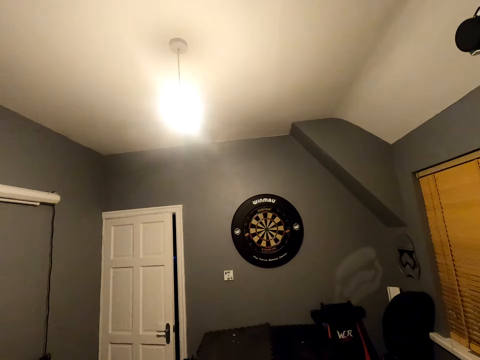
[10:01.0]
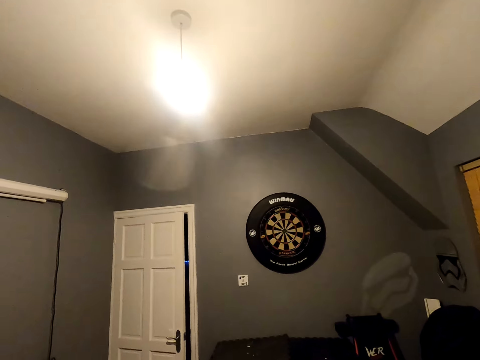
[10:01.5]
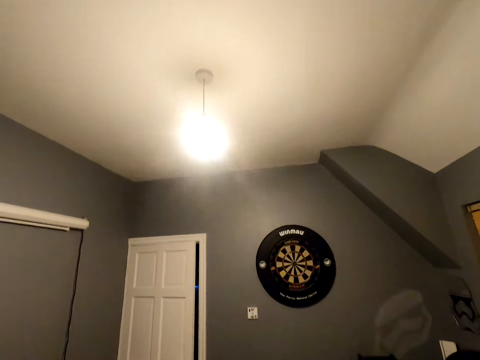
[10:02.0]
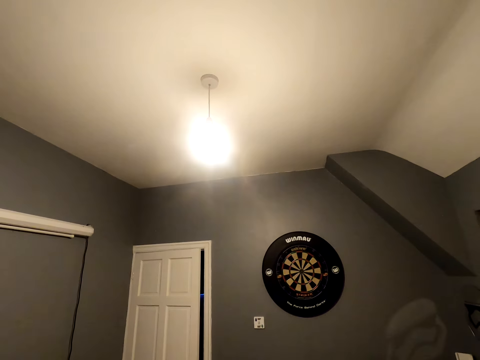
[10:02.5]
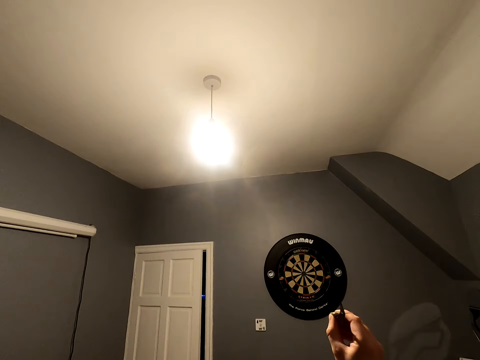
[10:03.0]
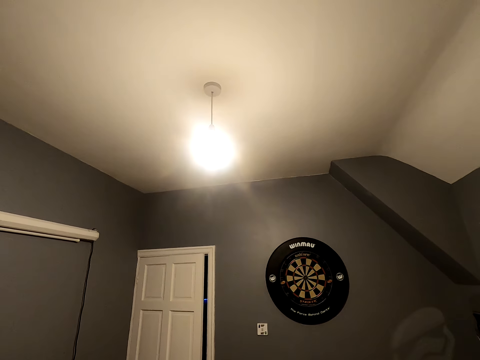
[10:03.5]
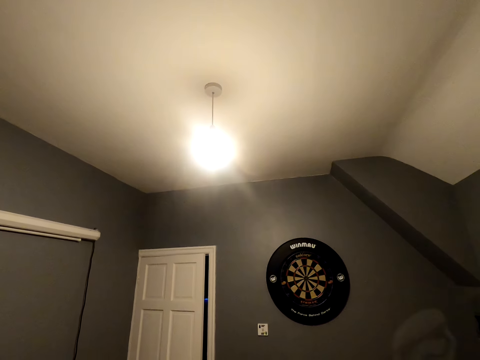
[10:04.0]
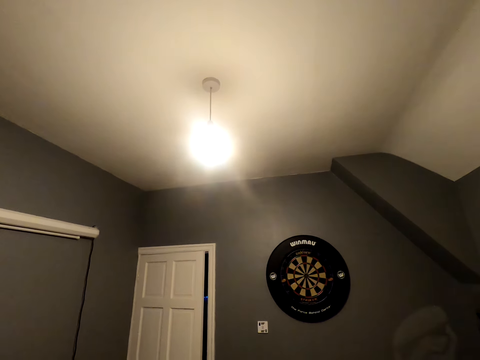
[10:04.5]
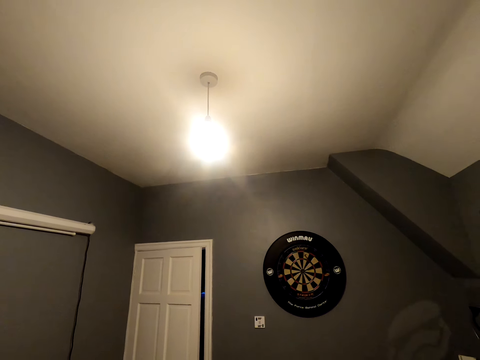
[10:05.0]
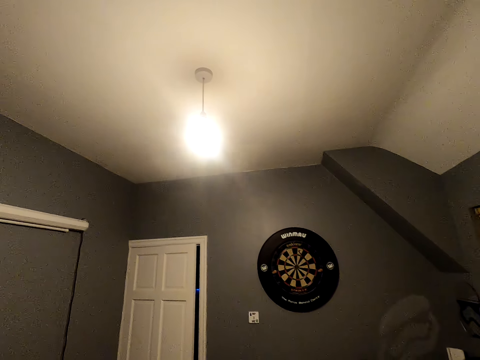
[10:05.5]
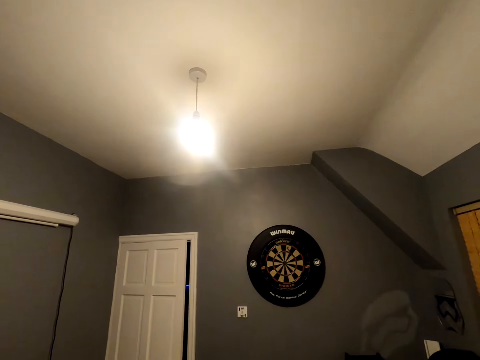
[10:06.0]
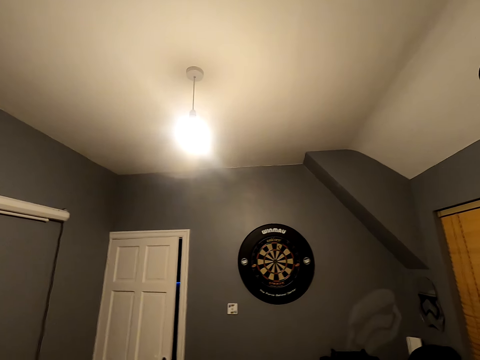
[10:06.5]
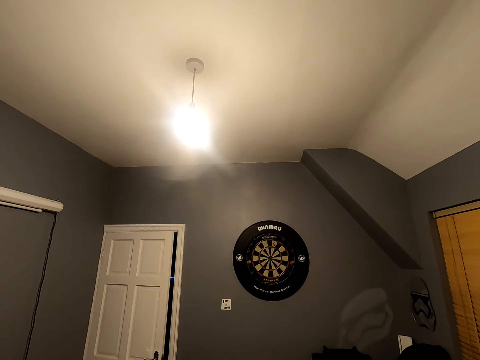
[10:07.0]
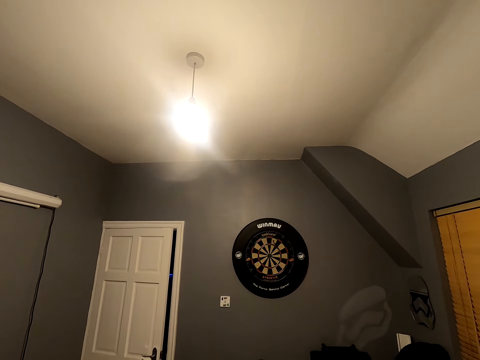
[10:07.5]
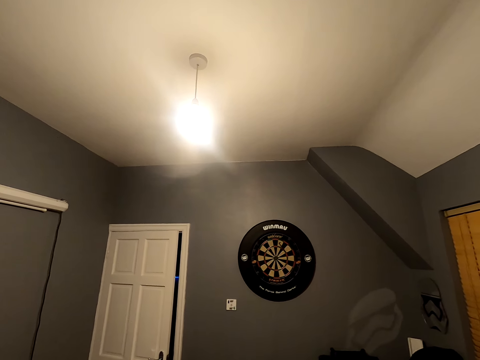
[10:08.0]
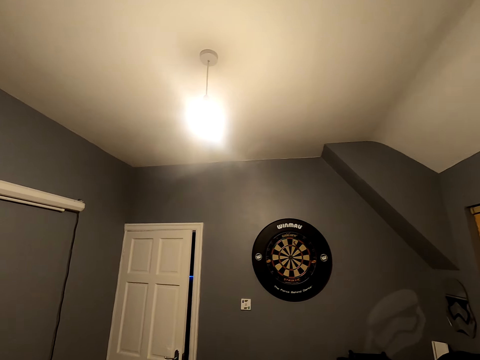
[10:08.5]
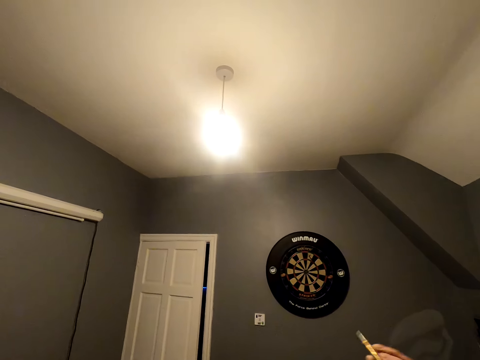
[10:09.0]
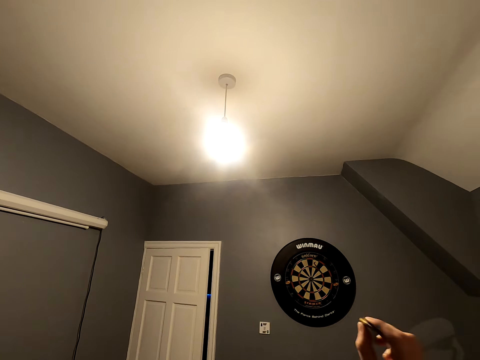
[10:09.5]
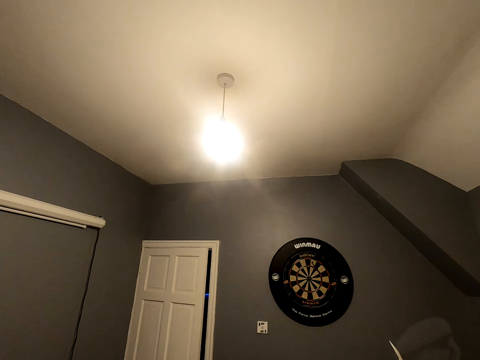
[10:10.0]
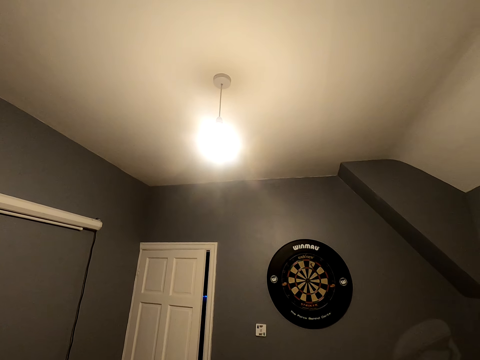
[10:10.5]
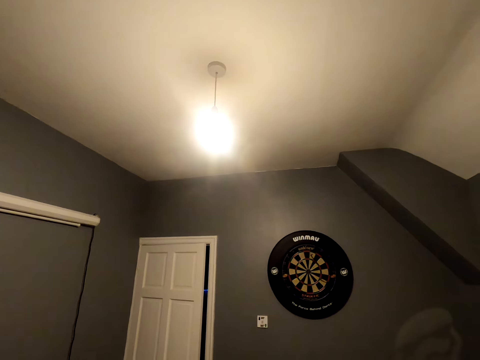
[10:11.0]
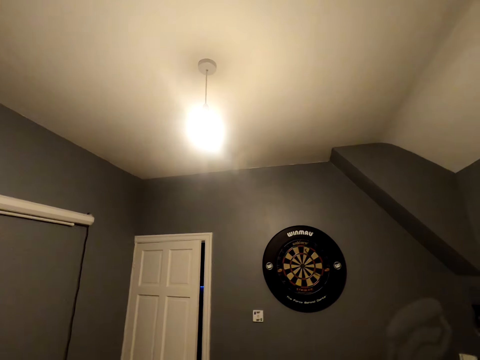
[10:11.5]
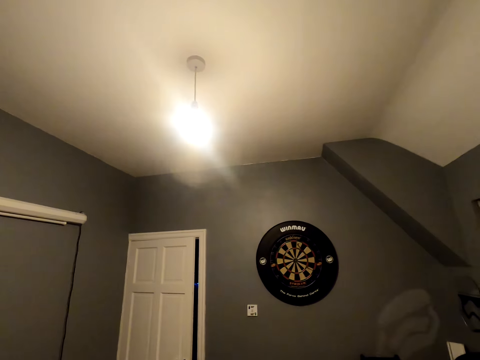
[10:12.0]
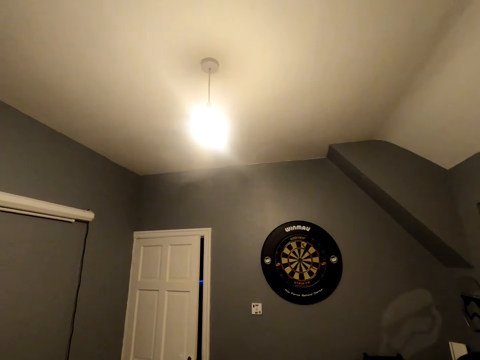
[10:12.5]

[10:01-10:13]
The camera wearer looks at the dart board. They position the dart and throw the soft tip darts. They look at the dart board. They position the dart and throw the dart.

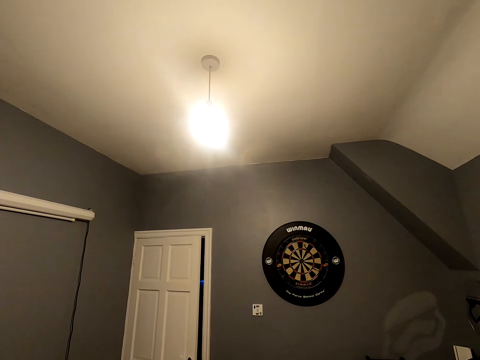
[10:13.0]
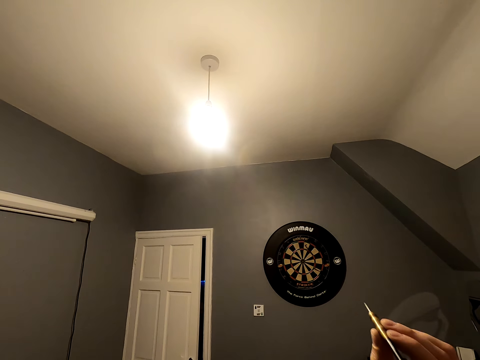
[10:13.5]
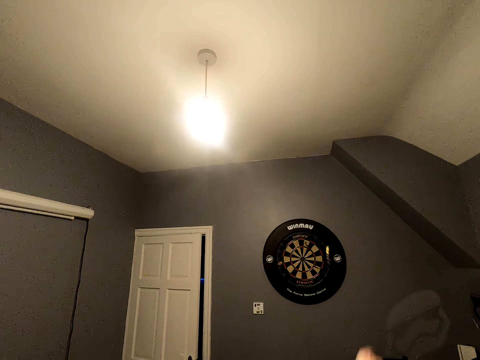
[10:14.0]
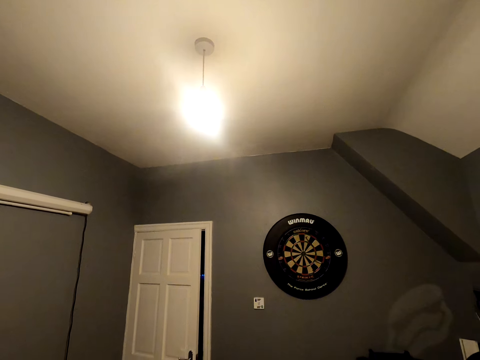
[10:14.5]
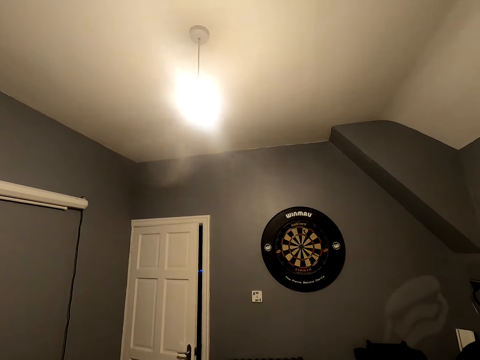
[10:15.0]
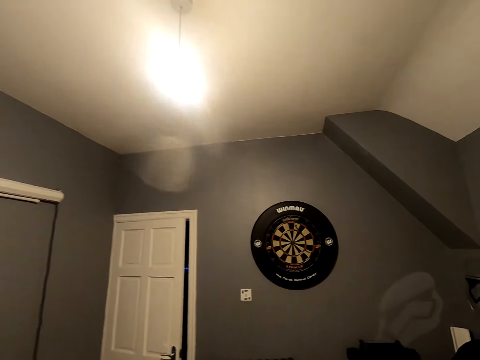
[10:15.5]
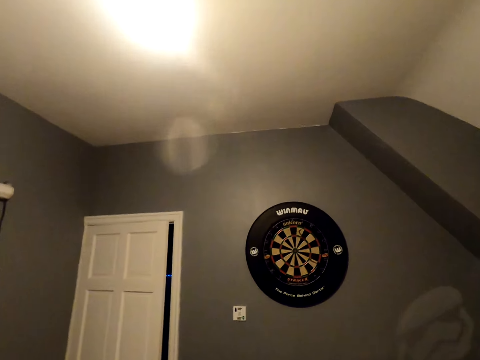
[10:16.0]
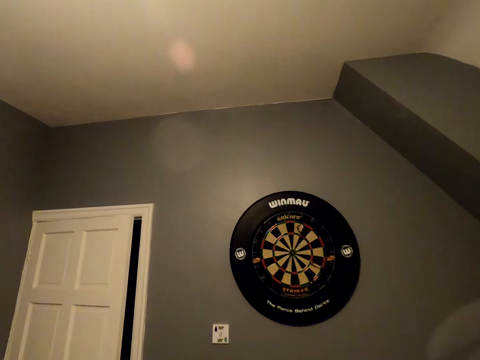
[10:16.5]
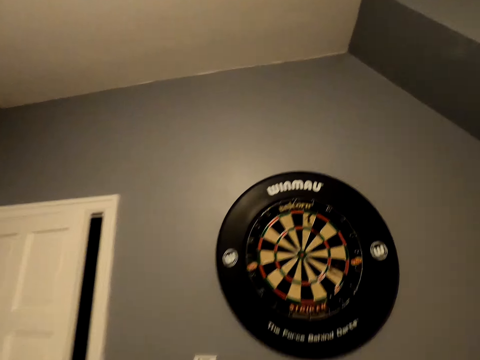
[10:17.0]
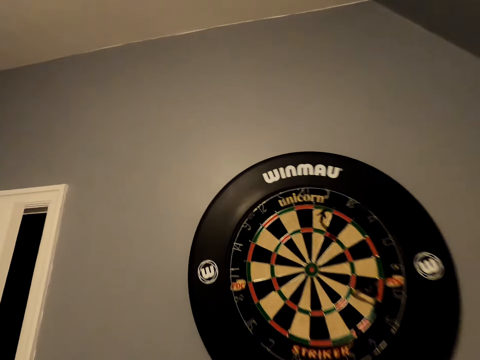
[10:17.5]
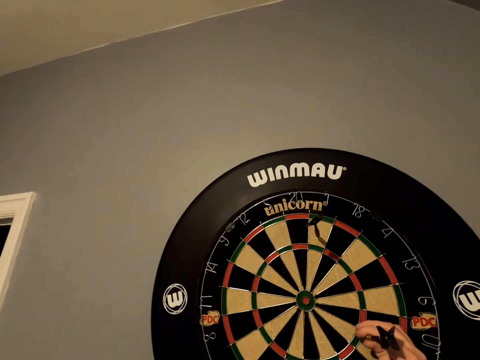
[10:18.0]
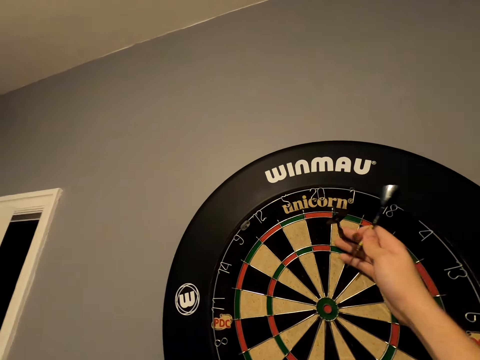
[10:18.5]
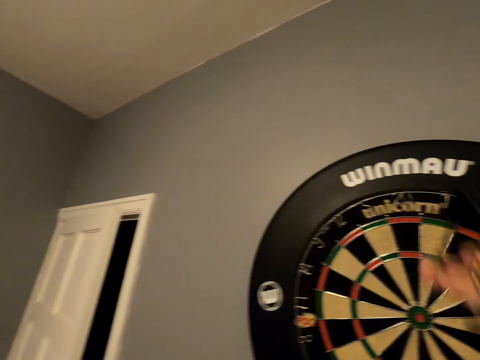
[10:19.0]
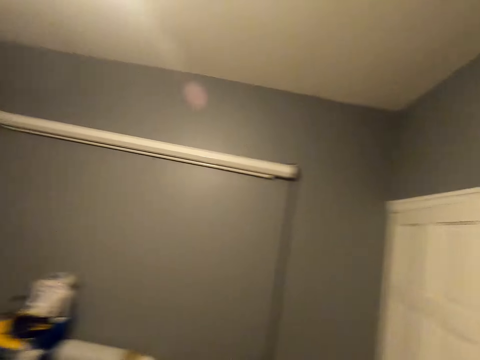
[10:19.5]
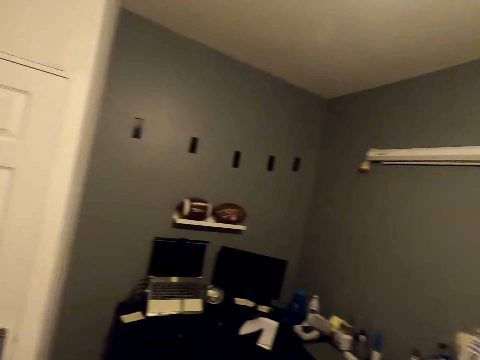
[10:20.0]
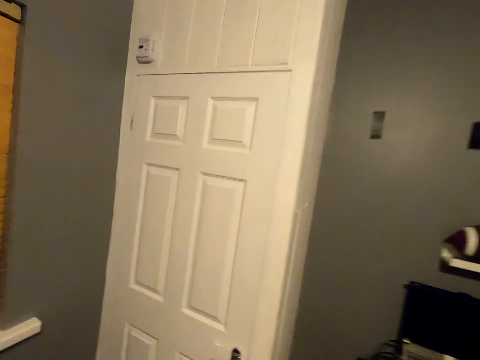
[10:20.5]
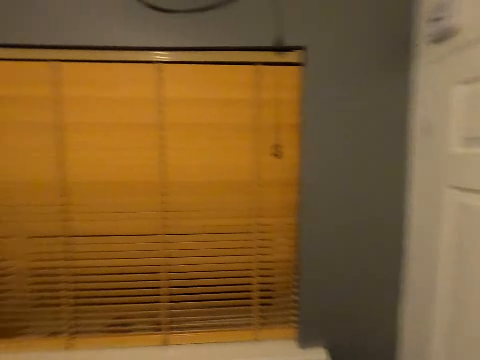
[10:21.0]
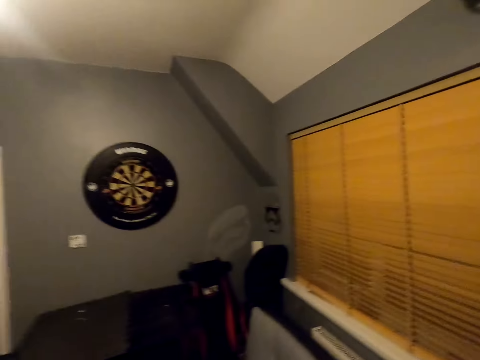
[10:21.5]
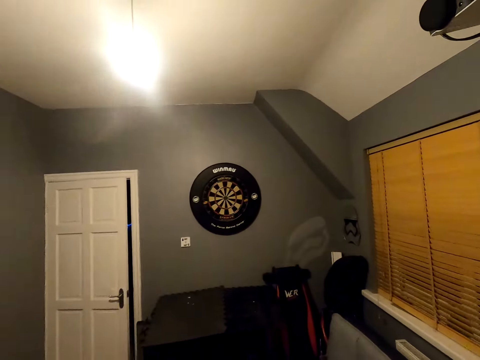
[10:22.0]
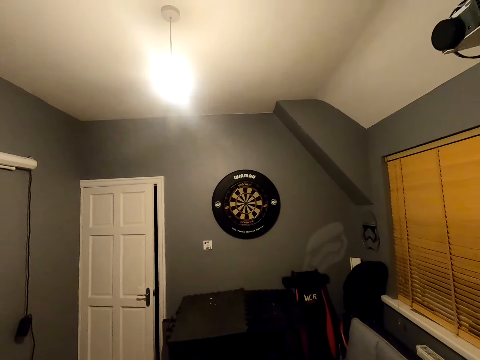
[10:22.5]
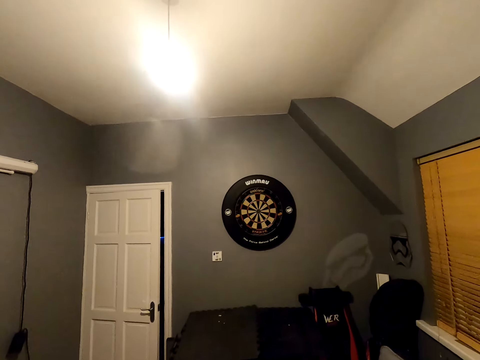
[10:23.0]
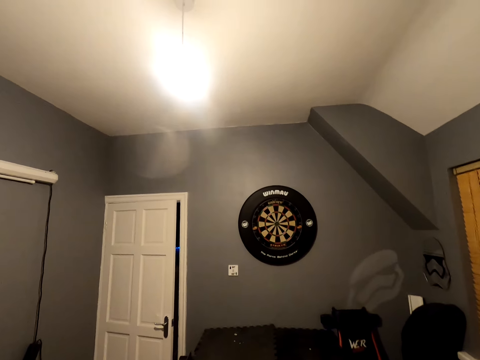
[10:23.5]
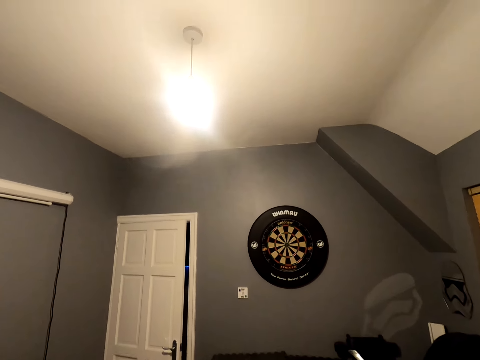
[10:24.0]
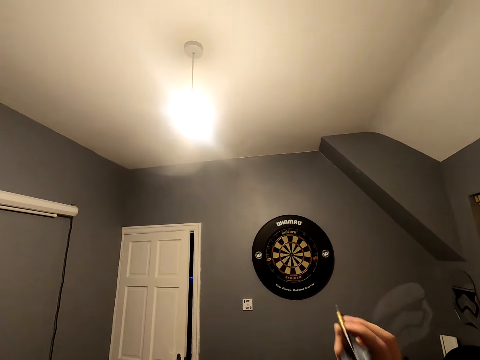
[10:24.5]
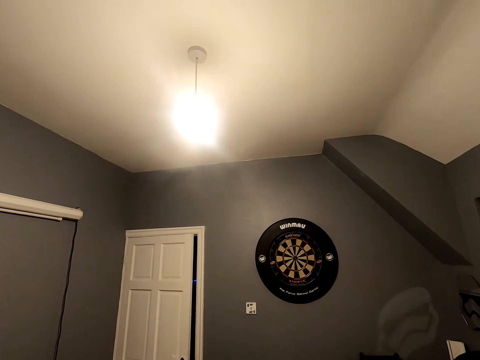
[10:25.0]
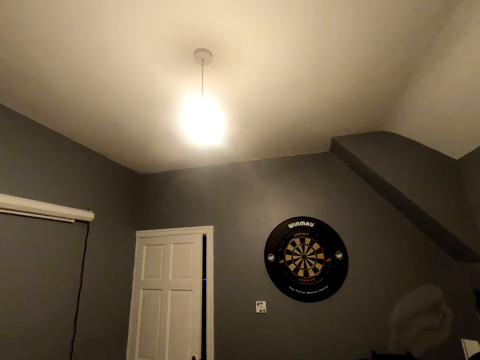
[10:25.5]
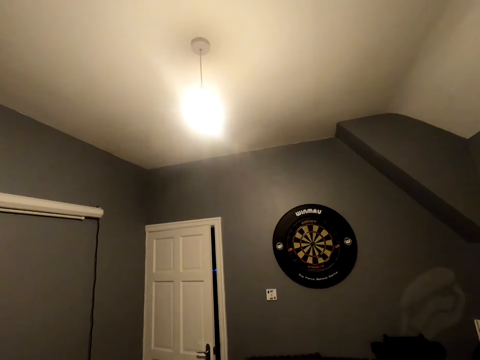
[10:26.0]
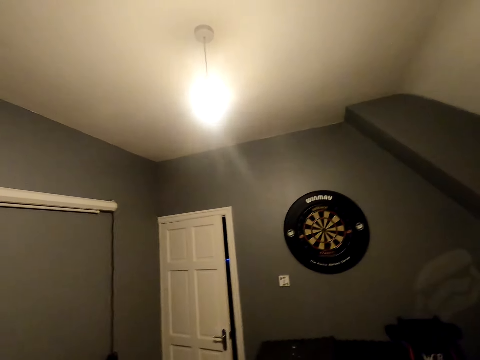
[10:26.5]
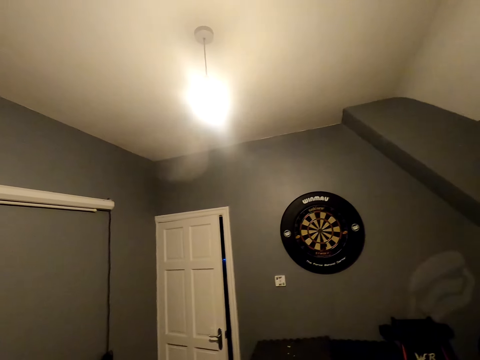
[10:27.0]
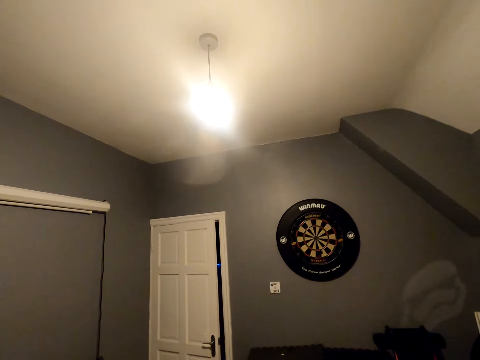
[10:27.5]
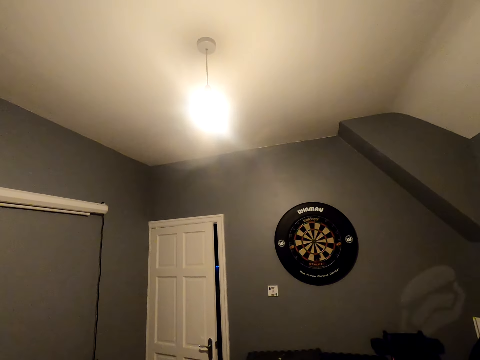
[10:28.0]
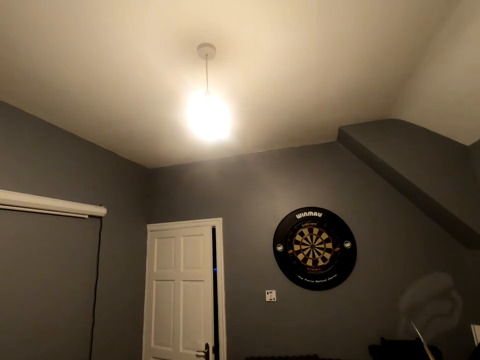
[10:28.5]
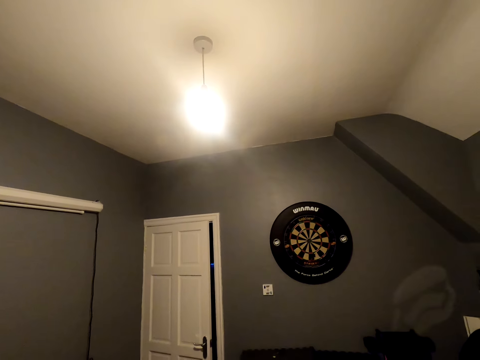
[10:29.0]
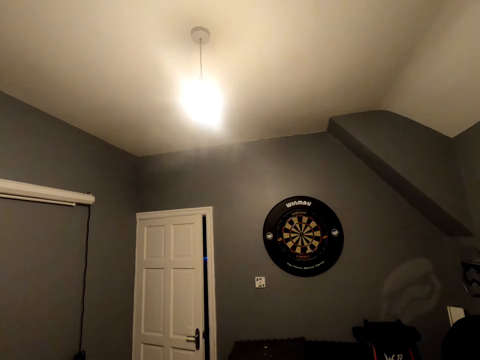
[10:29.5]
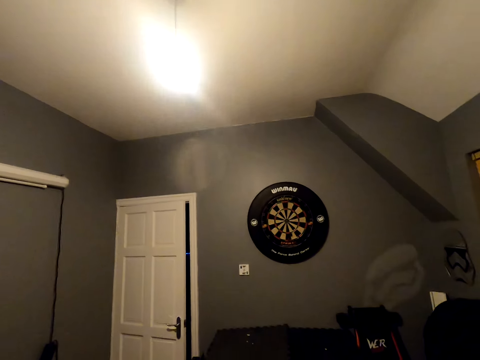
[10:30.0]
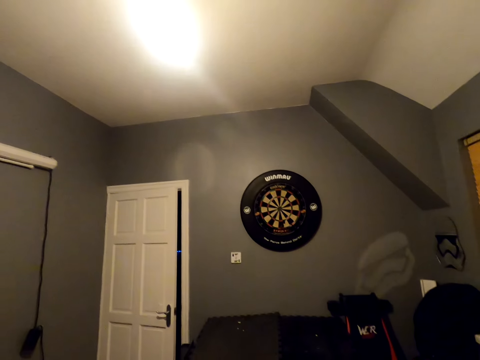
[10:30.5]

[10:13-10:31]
The camera wearer positions the dart and throws the dart. They walk close to the dart board and pick the soft tip darts from the dart board. They walk in the room and turn around. They look at the dart board. They position the dart and throw the soft tip darts. They position the dart and throw the dart.
